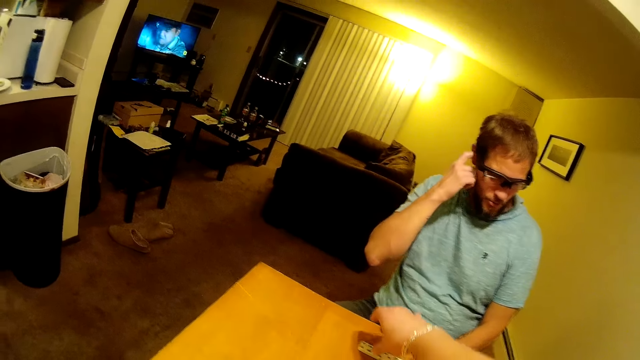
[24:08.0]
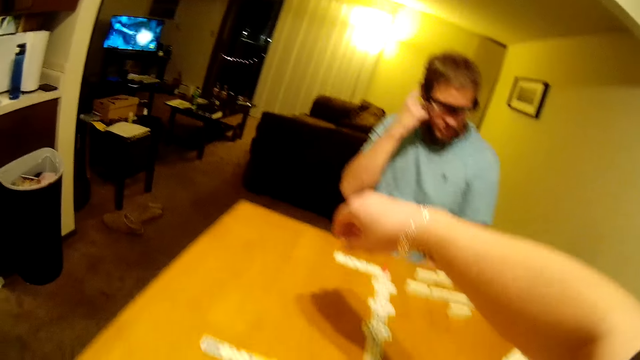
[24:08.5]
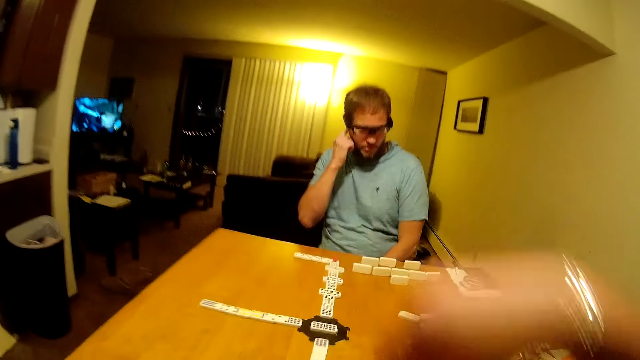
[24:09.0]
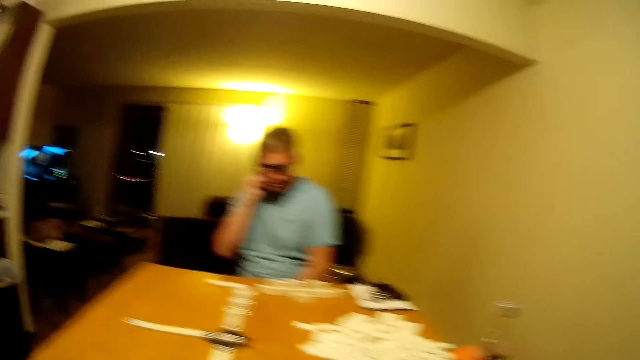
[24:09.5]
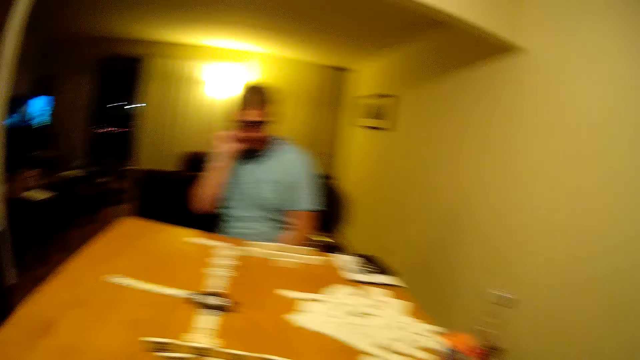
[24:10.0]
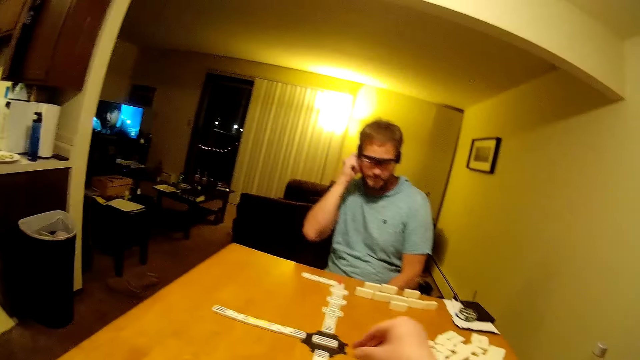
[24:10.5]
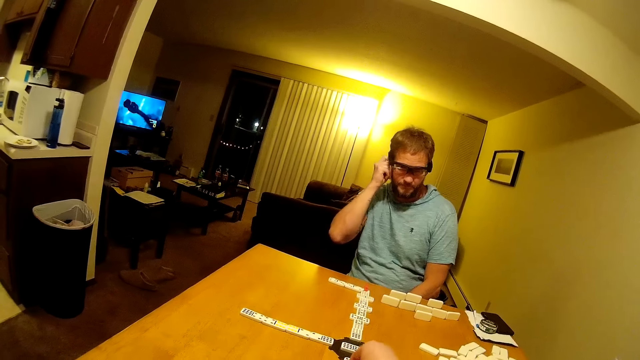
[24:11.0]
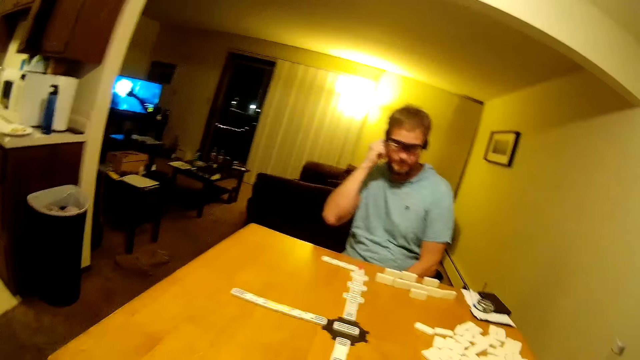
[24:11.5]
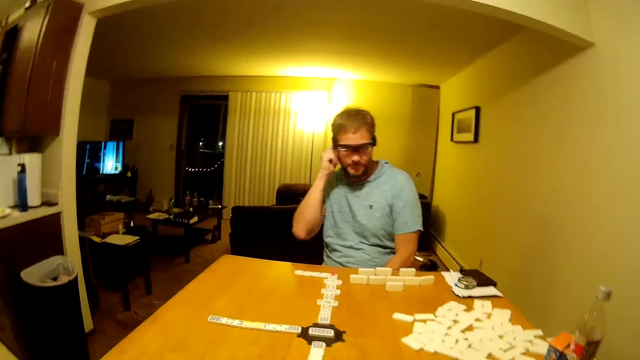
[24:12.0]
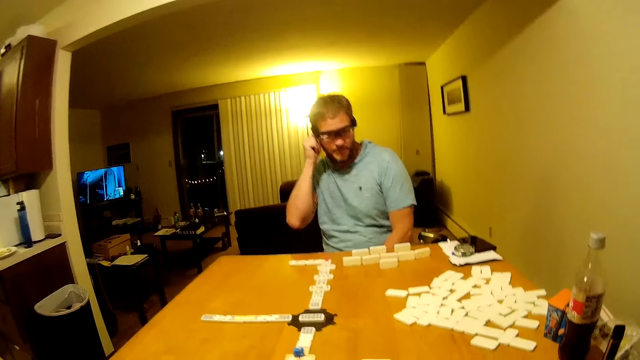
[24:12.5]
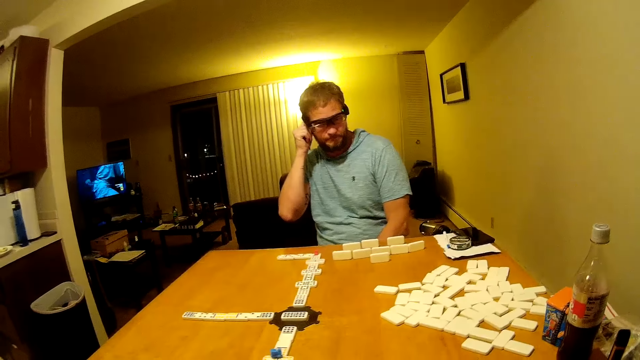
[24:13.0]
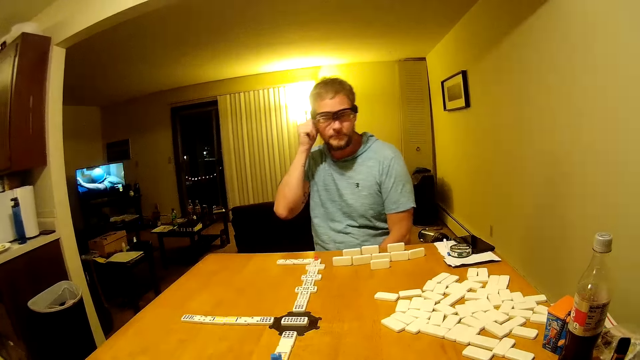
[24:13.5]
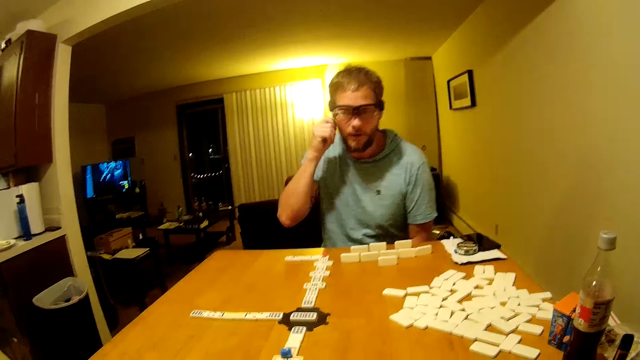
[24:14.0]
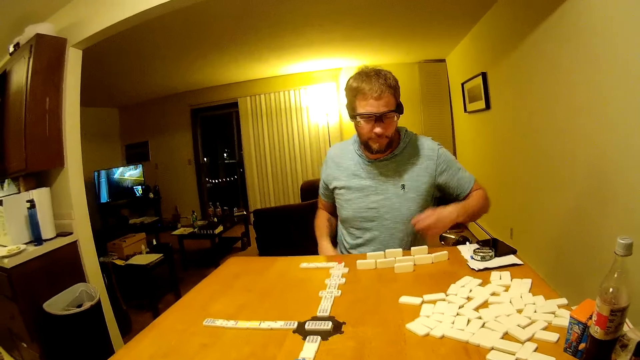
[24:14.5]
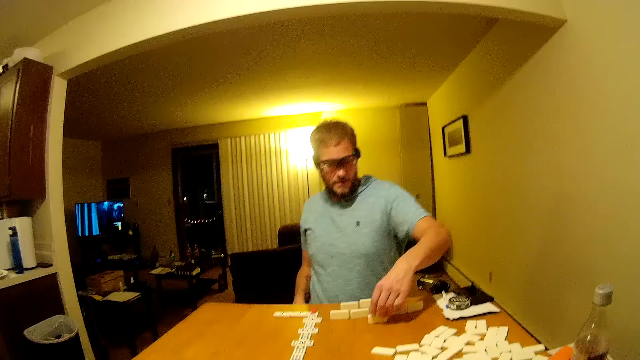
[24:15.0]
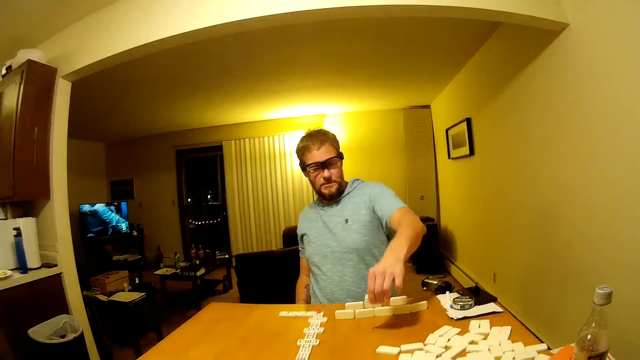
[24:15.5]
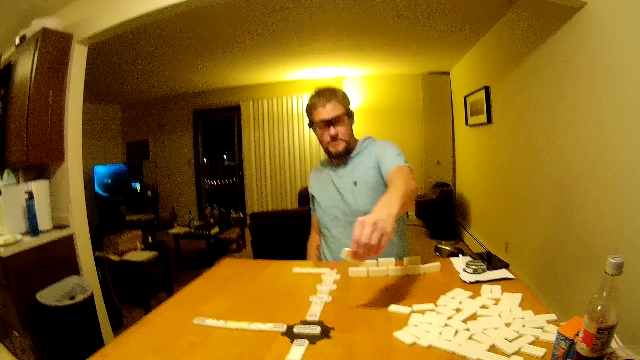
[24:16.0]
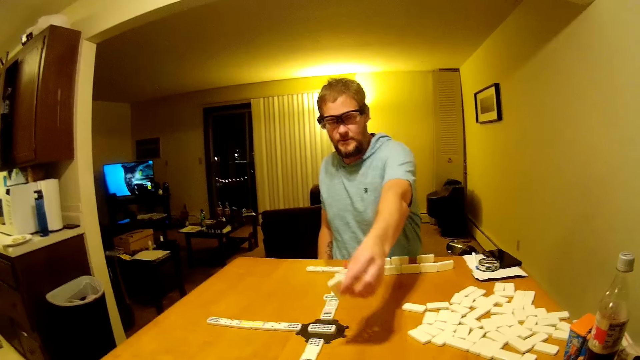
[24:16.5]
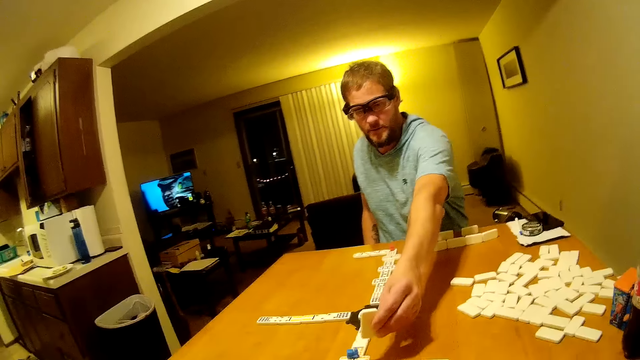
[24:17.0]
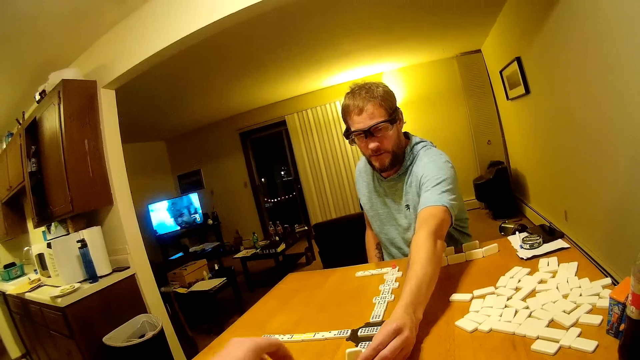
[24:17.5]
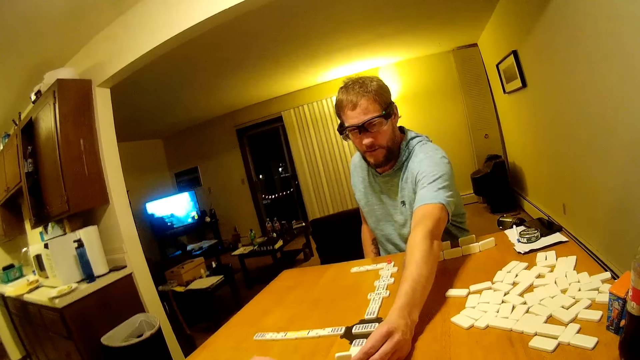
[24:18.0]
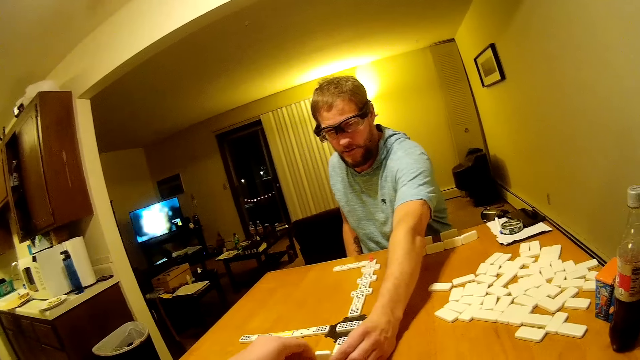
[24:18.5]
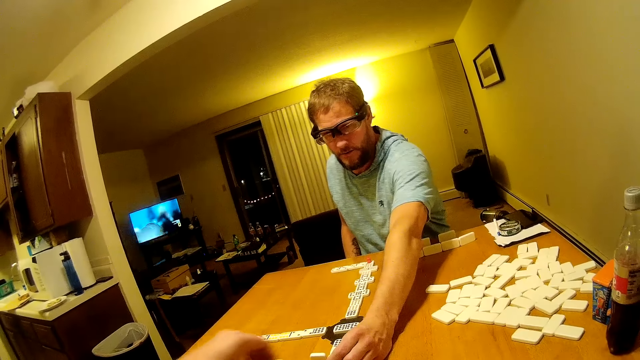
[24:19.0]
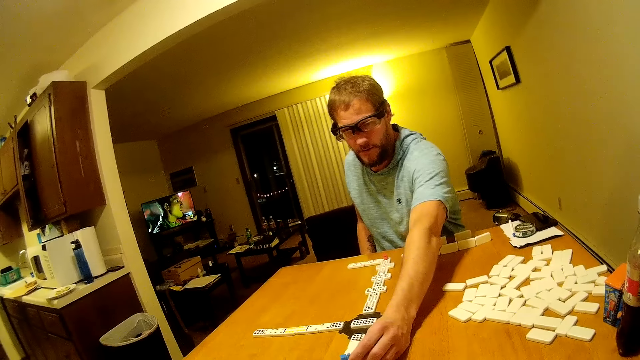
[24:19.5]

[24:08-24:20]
A man scratches the ear. The man touches the ears. The camera wearer places a domino piece on the table. The man picks the domino piece or word game board from the table. The man places the domino piece on the table.

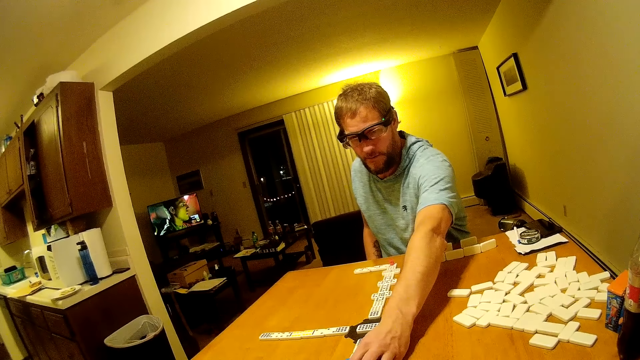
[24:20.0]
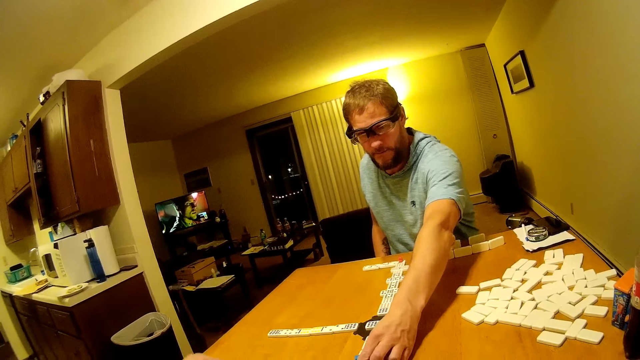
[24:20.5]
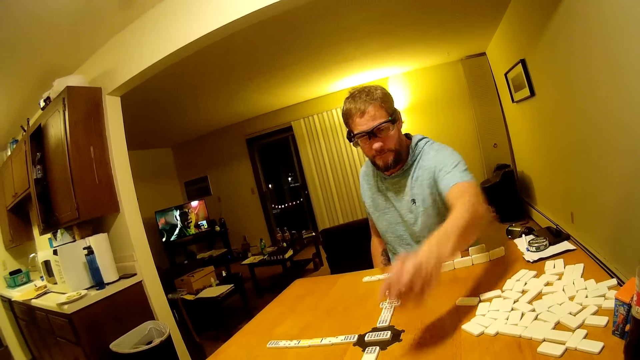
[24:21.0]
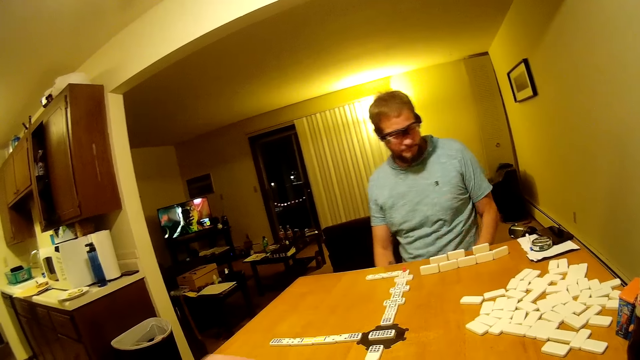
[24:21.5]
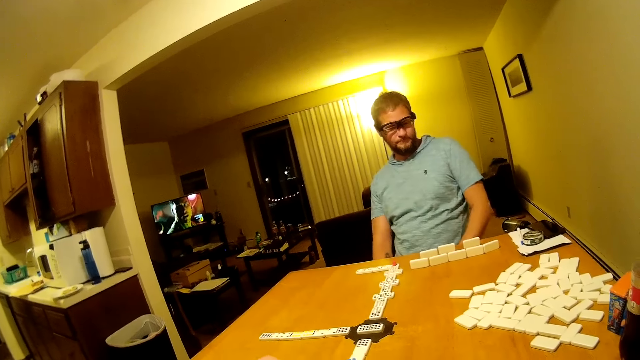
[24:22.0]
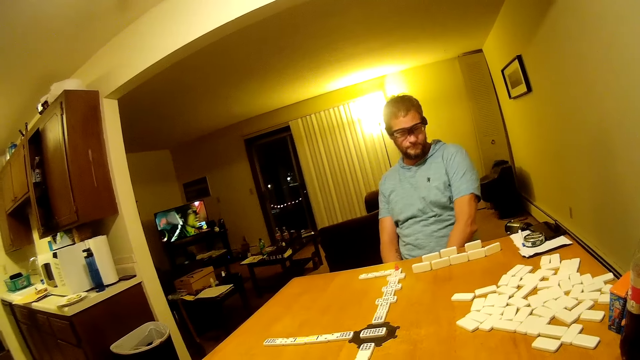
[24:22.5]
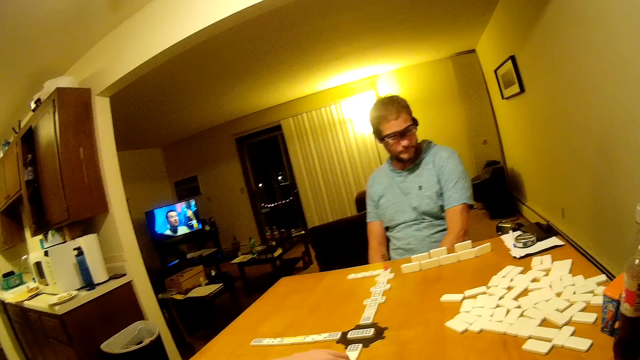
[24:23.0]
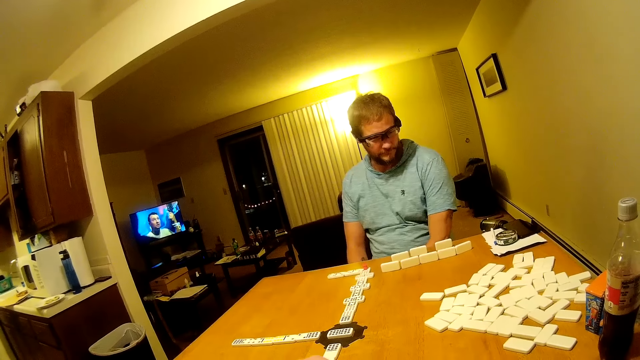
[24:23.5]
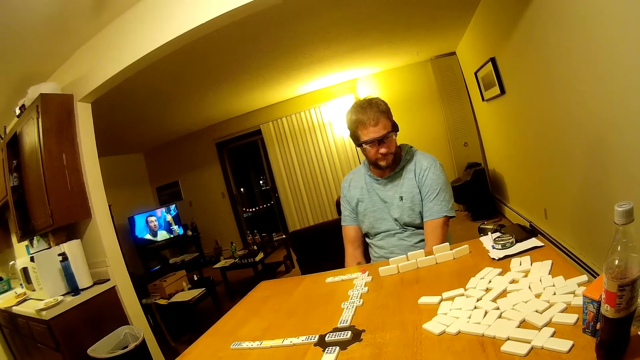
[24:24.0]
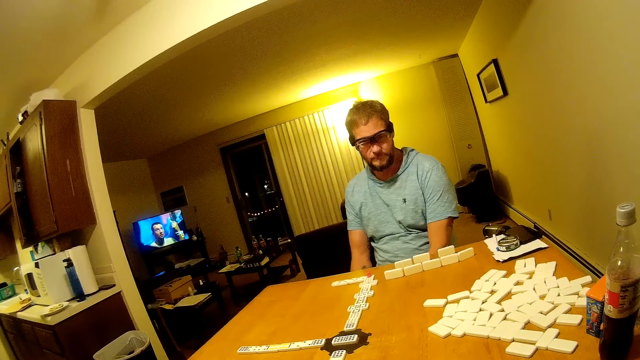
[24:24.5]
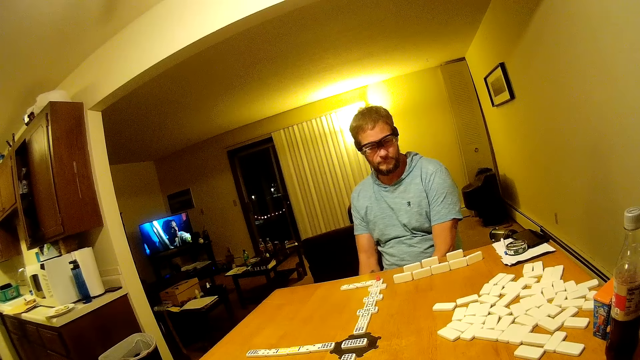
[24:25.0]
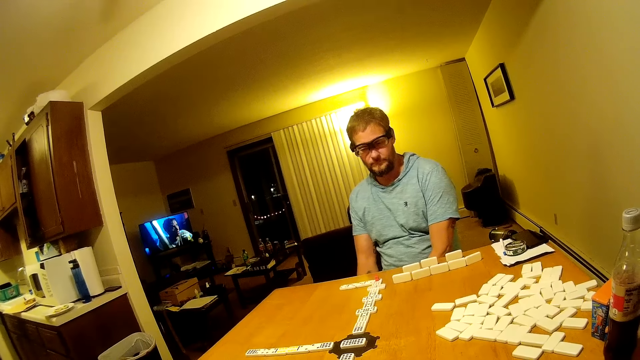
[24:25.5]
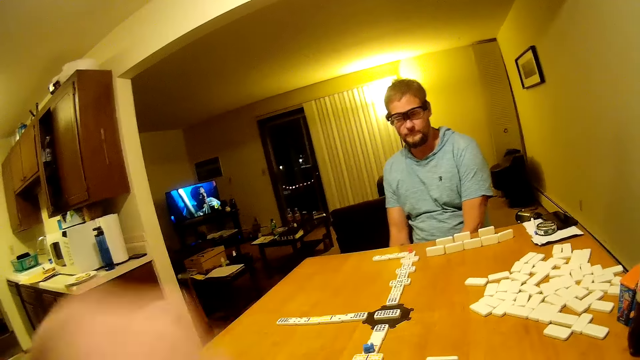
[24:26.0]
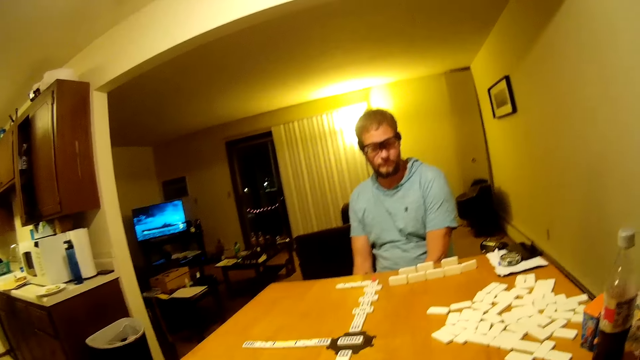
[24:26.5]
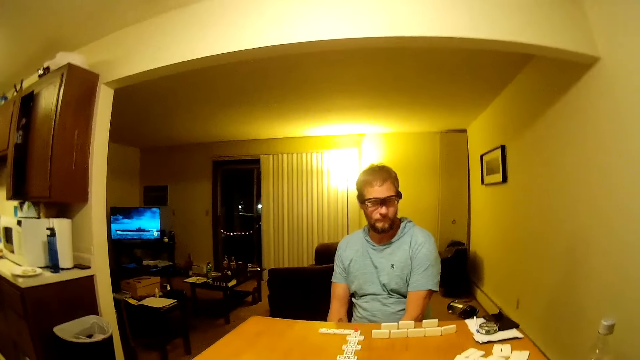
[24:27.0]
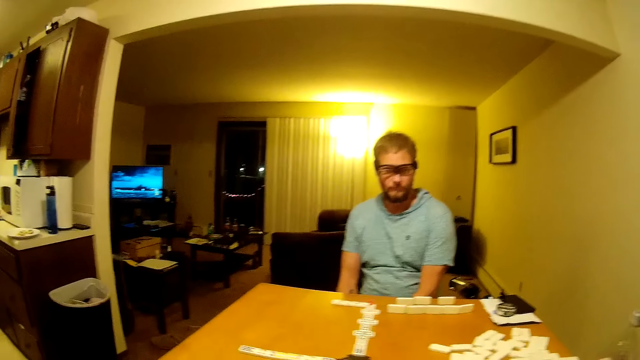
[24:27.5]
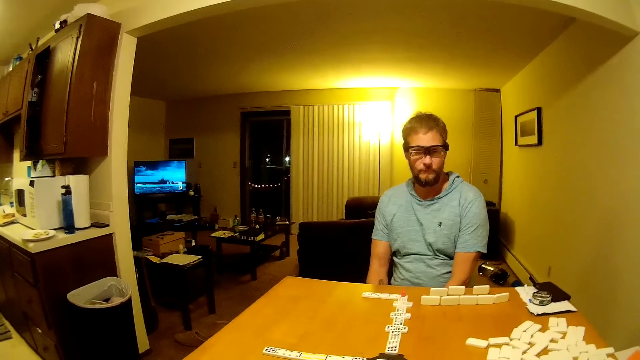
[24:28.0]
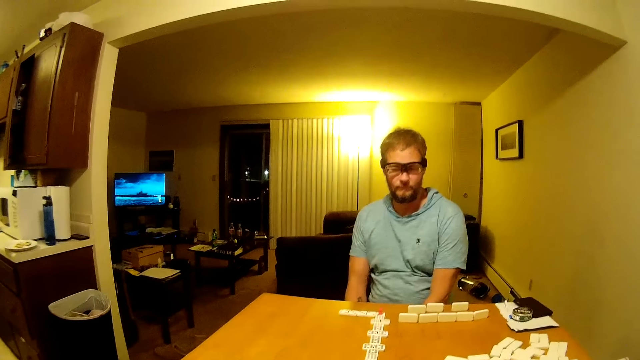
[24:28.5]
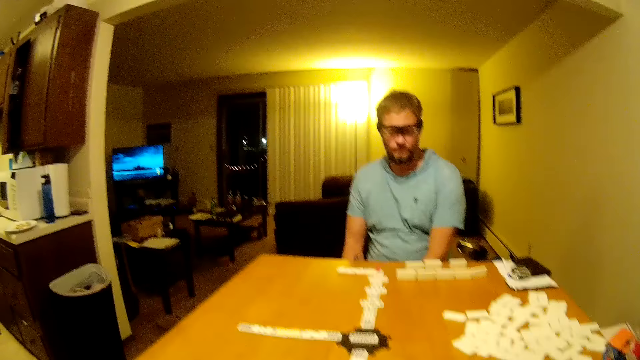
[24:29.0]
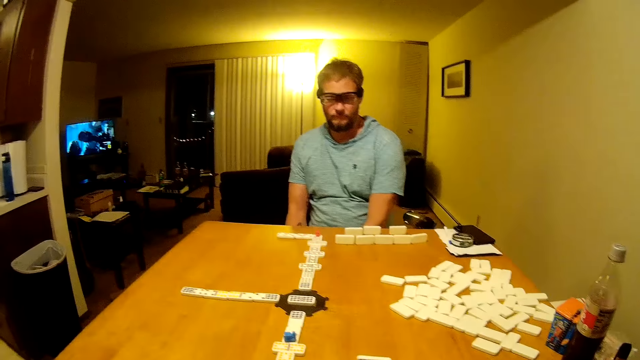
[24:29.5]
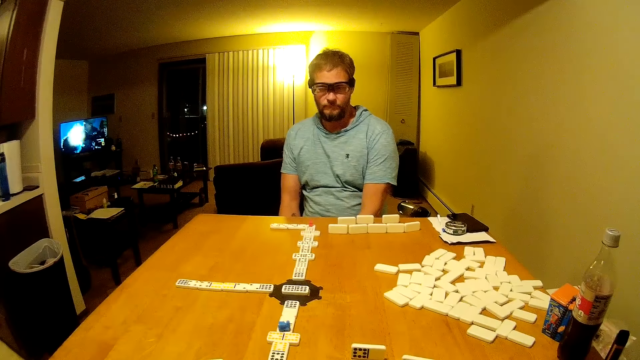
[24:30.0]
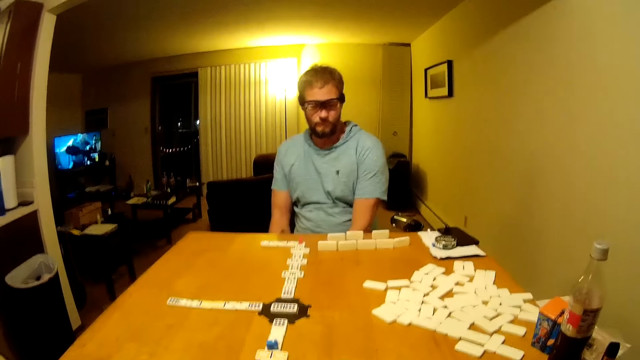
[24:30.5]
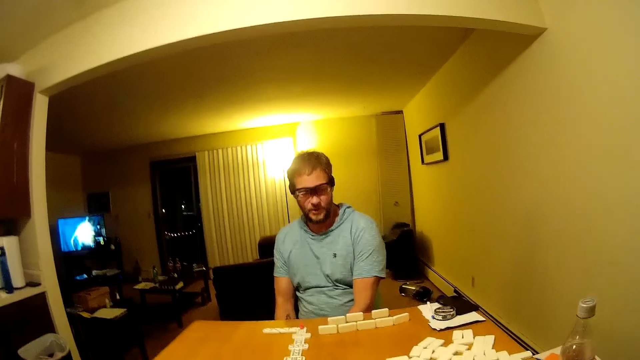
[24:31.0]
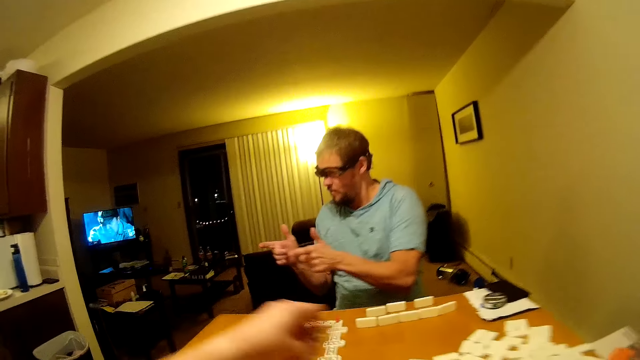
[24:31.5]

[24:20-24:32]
A man looks around. The camera wearer touches the face. They look around the table.
